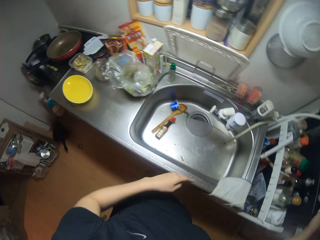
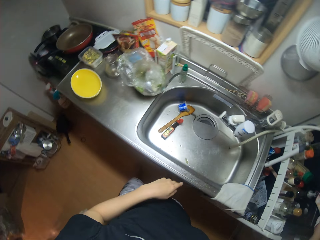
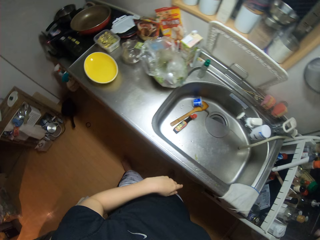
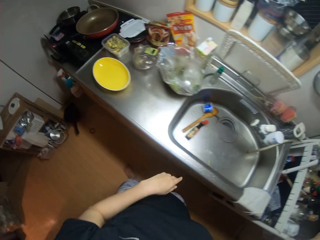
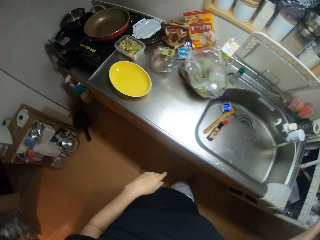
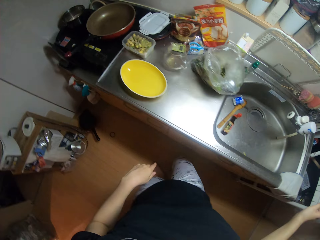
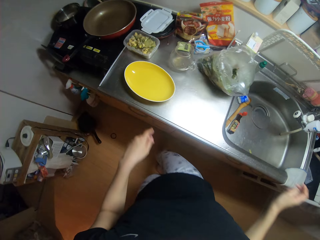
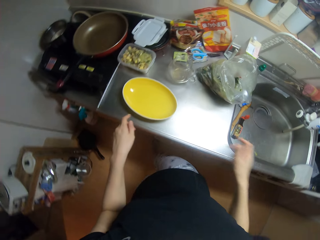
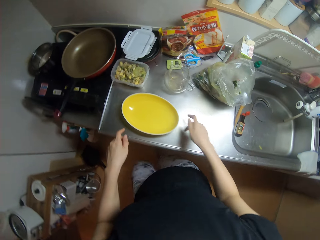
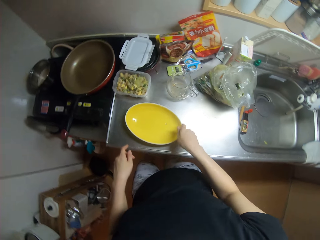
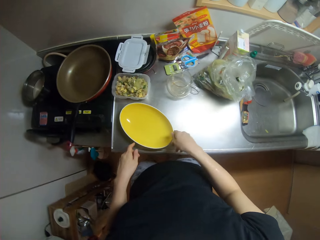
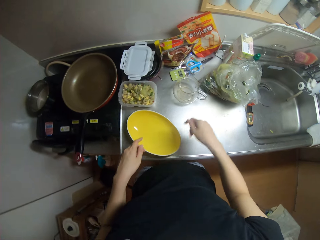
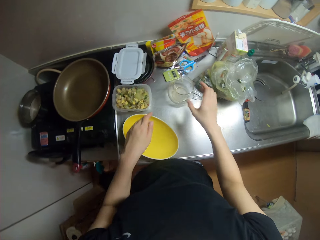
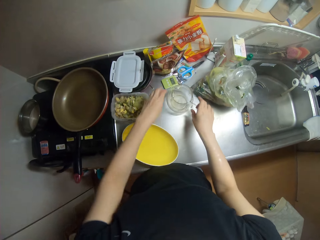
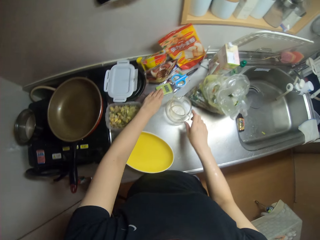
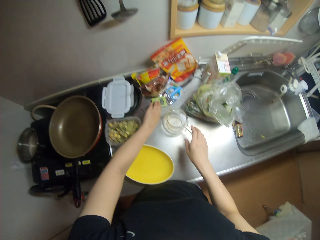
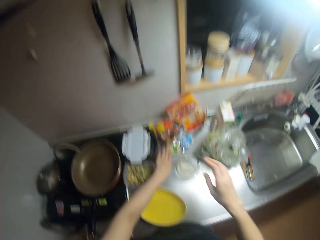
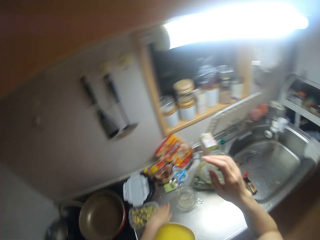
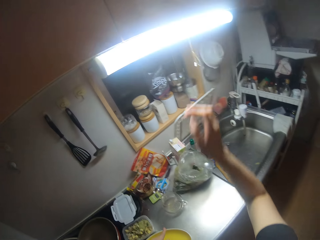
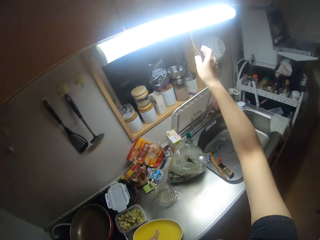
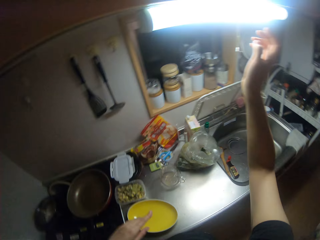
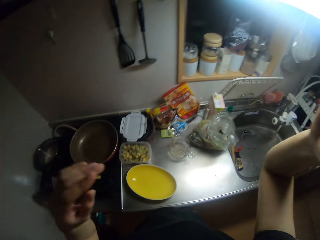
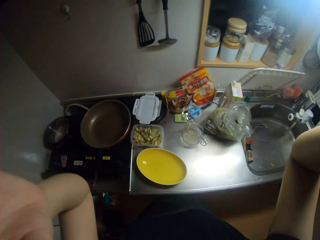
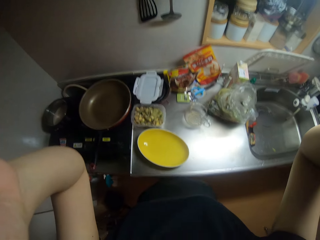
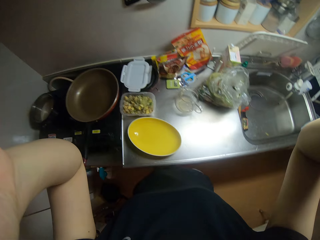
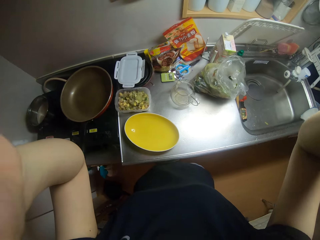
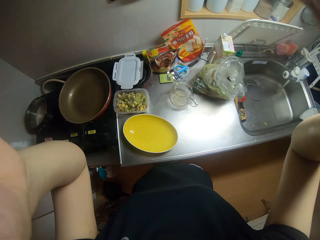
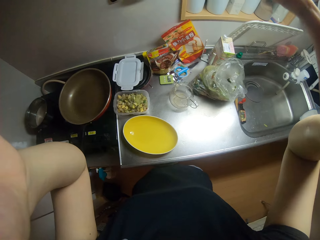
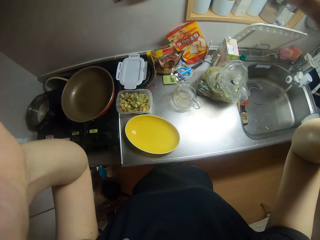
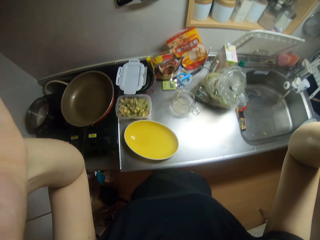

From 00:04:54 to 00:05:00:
The camera wearer puts the towel on a kitchen plastic stand. They adjust the plates on the sink. They move a glass, touch a paper, swing hands and touch something.
